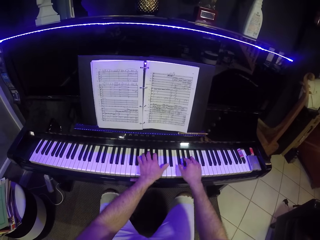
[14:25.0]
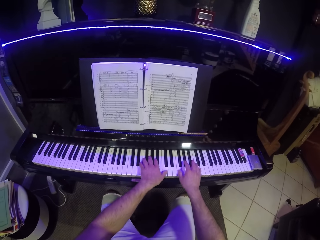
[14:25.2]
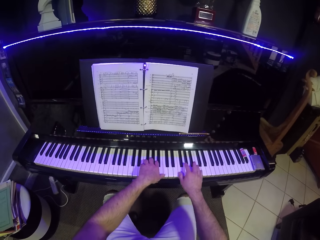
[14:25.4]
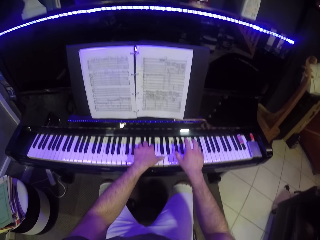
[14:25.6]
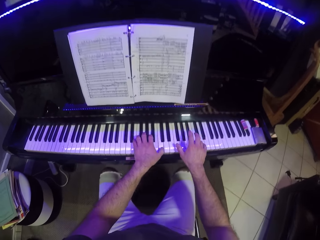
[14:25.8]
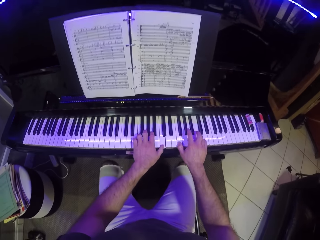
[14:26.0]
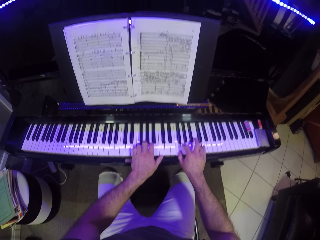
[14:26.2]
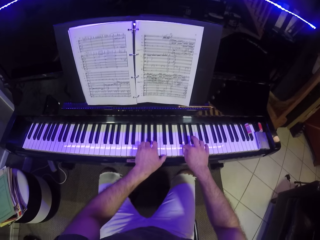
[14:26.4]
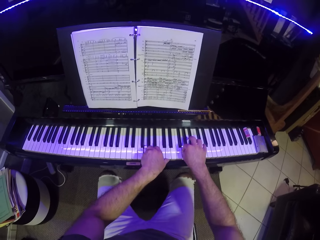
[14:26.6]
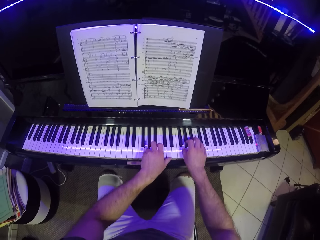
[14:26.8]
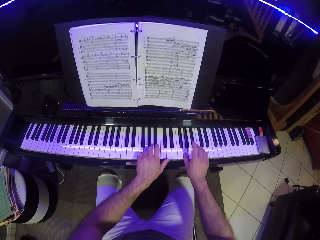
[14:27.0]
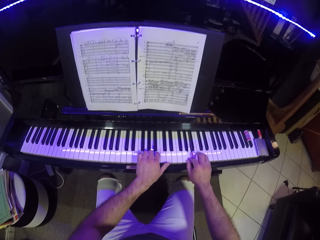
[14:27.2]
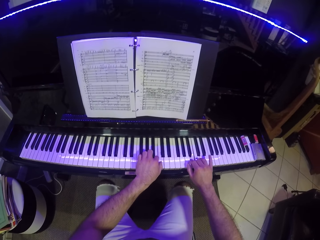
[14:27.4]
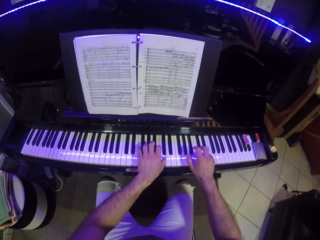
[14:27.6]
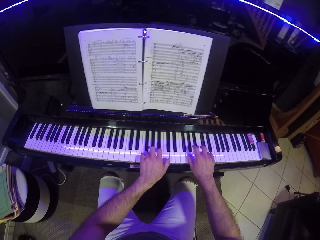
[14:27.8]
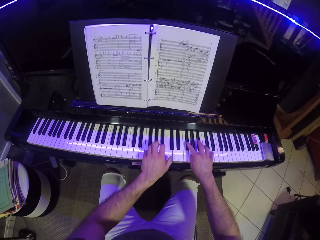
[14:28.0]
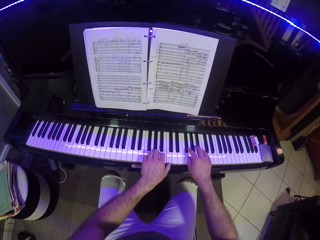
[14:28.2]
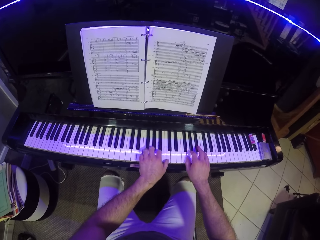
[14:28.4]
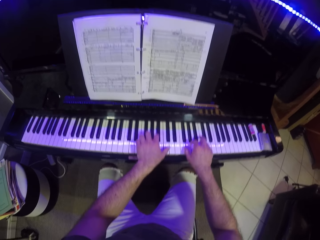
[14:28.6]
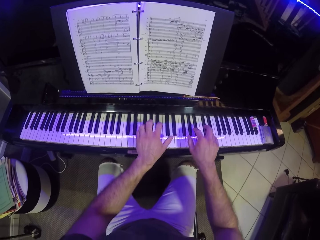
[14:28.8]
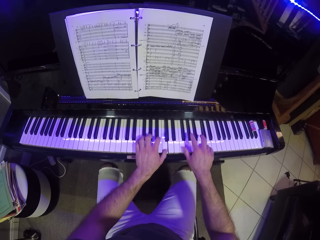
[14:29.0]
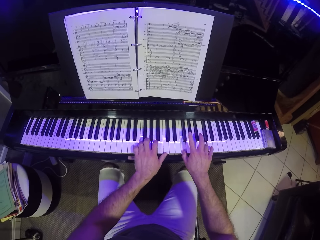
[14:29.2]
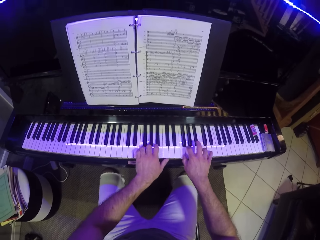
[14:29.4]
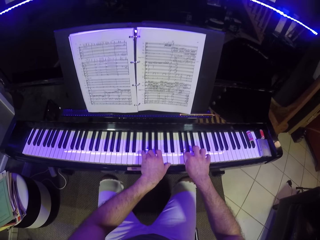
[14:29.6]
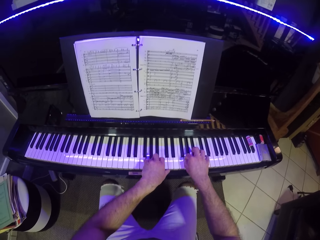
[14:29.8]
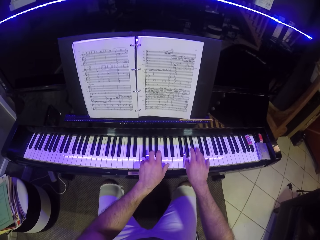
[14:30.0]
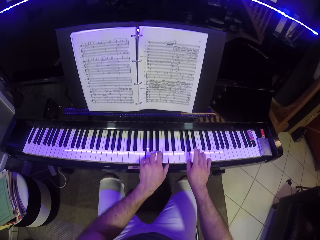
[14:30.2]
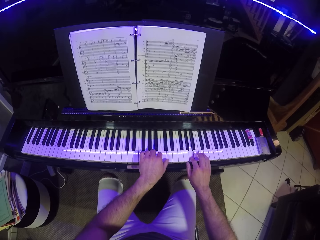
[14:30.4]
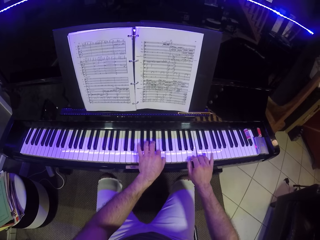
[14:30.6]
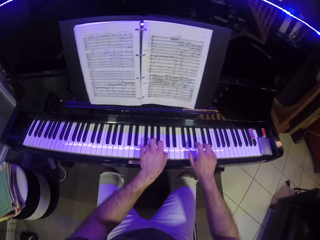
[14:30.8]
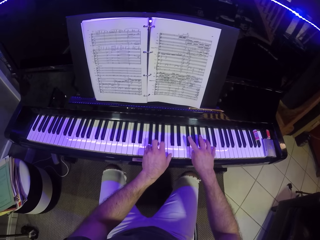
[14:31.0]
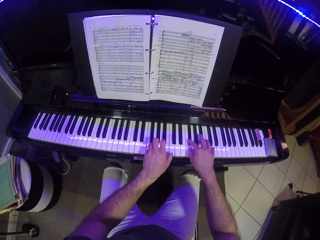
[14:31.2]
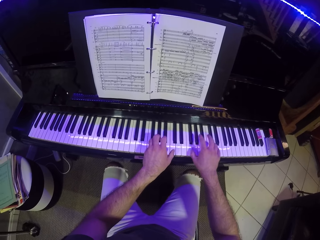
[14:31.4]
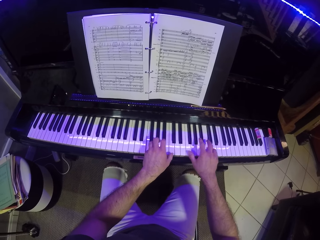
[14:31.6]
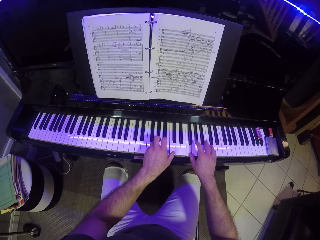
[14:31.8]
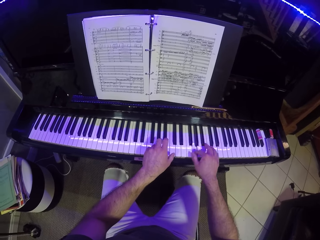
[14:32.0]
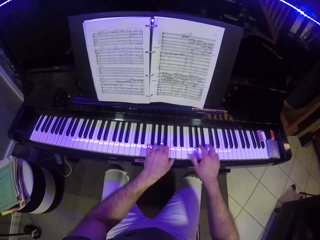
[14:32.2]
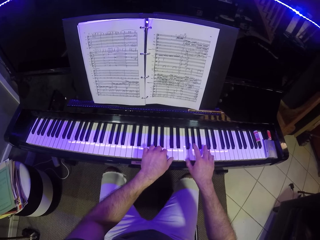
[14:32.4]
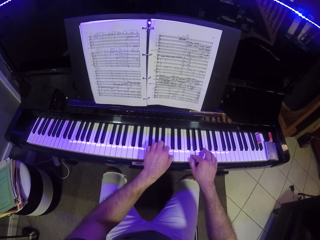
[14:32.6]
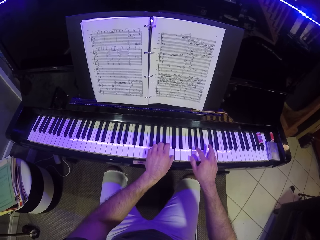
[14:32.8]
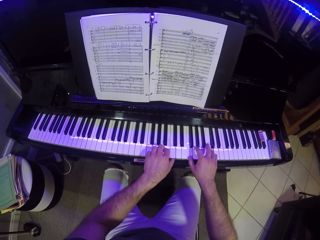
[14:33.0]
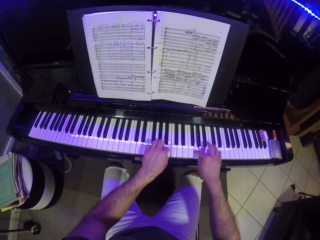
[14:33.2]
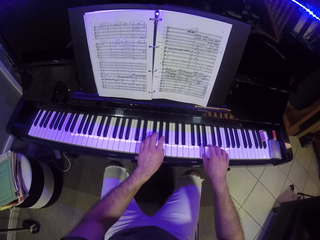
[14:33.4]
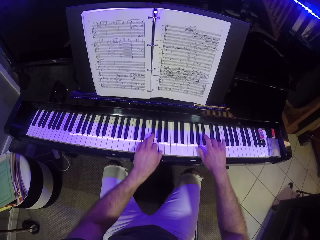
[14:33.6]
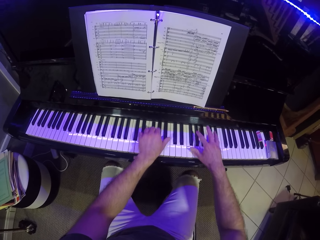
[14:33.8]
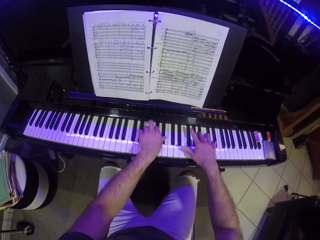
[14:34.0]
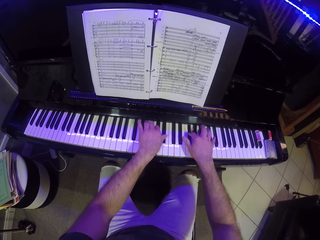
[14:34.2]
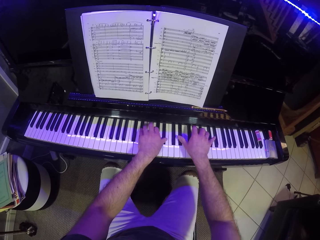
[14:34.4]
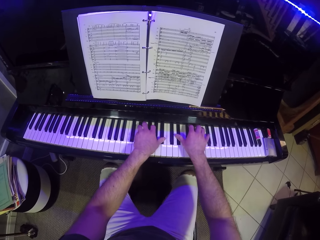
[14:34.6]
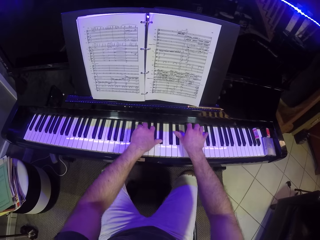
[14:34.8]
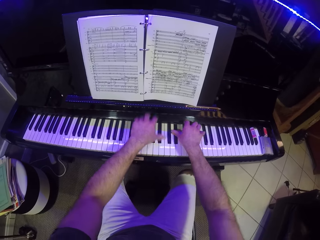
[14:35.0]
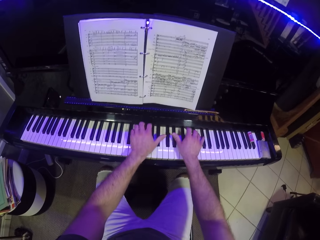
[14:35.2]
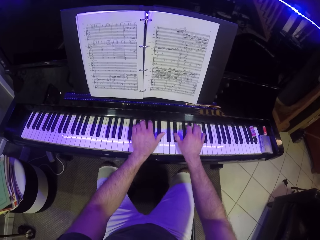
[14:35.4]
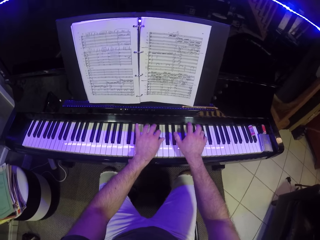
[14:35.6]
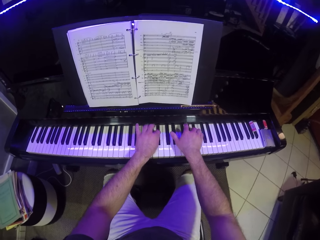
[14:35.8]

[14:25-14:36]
The camera wearer plays the piano with both hands.

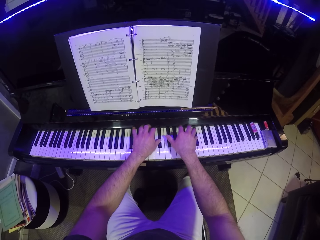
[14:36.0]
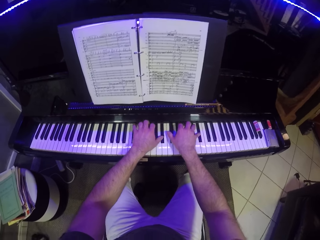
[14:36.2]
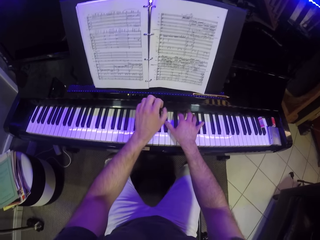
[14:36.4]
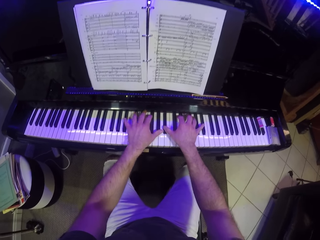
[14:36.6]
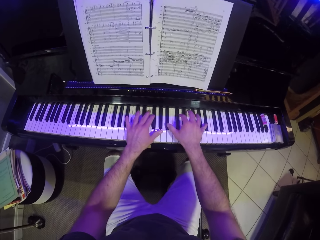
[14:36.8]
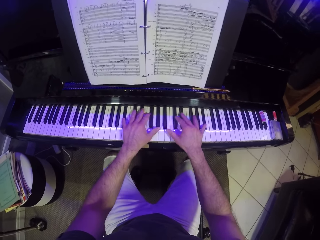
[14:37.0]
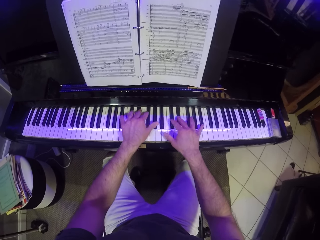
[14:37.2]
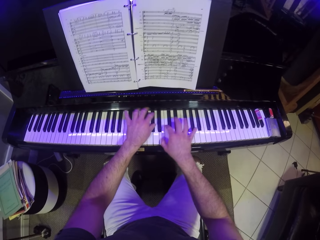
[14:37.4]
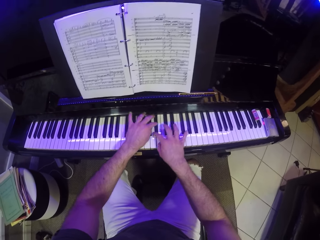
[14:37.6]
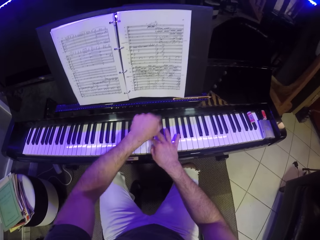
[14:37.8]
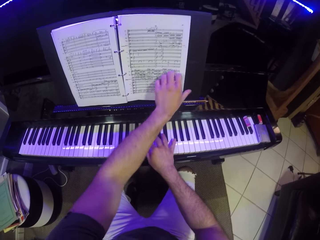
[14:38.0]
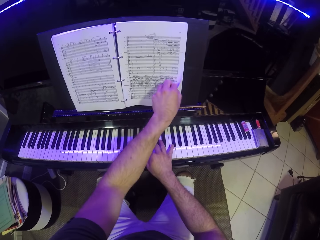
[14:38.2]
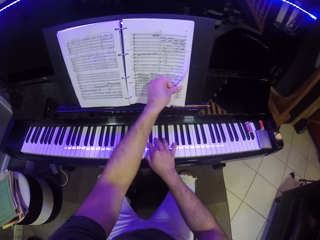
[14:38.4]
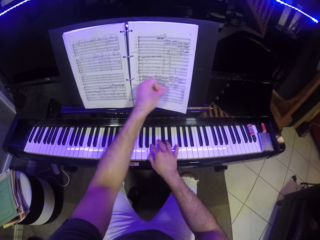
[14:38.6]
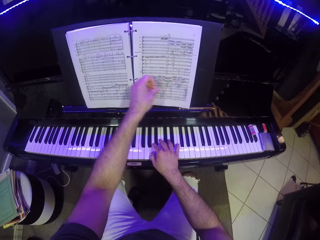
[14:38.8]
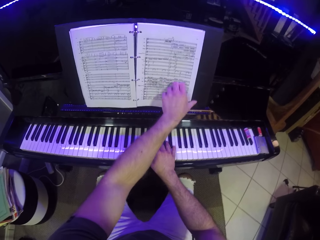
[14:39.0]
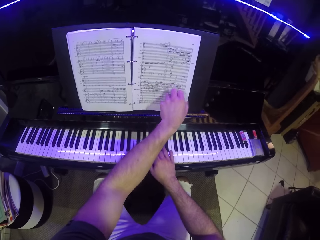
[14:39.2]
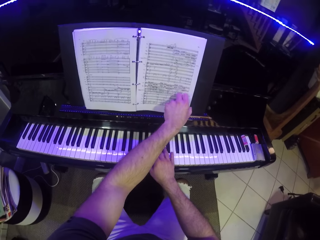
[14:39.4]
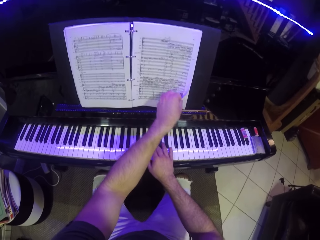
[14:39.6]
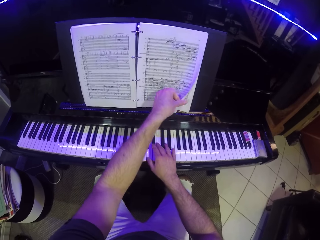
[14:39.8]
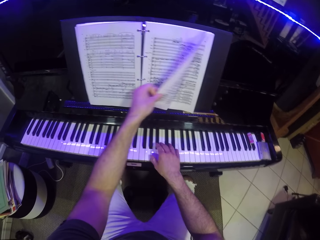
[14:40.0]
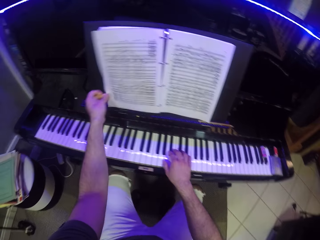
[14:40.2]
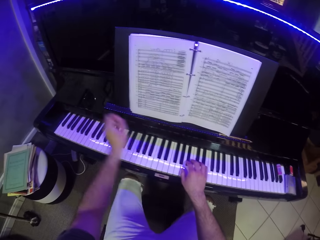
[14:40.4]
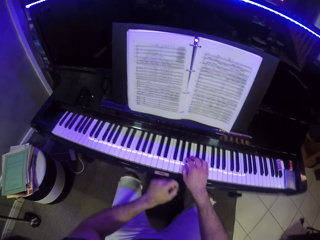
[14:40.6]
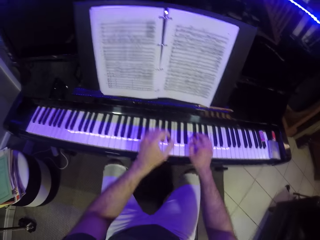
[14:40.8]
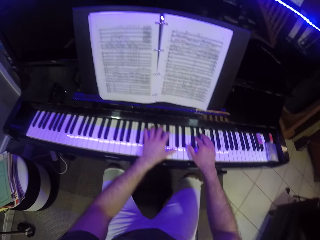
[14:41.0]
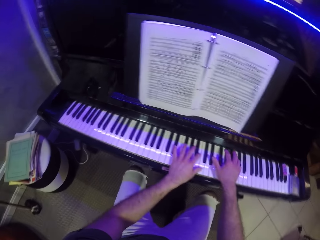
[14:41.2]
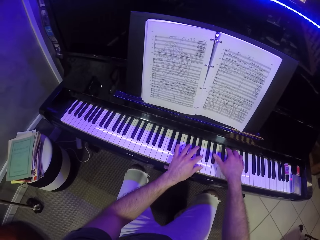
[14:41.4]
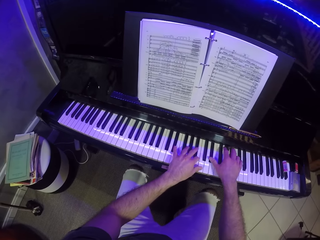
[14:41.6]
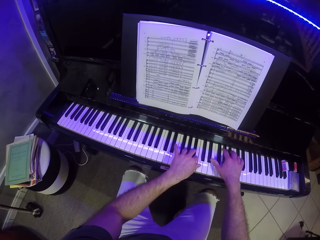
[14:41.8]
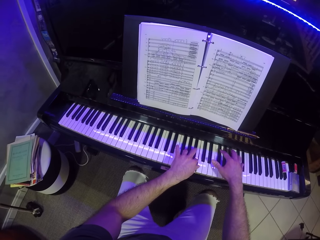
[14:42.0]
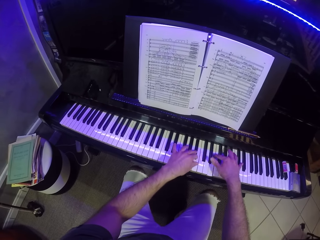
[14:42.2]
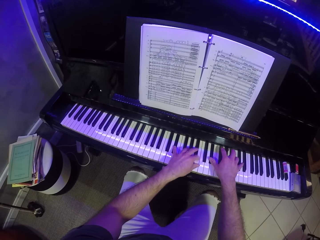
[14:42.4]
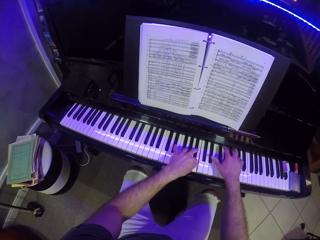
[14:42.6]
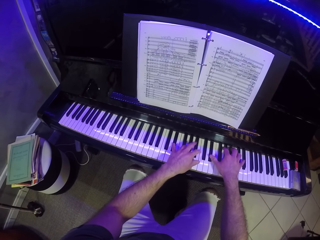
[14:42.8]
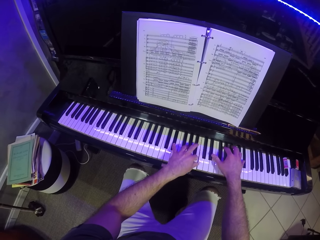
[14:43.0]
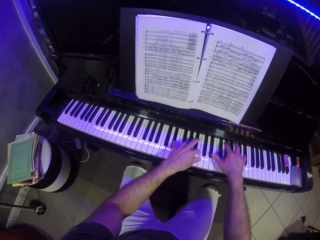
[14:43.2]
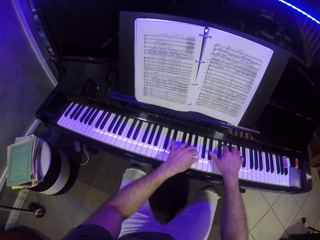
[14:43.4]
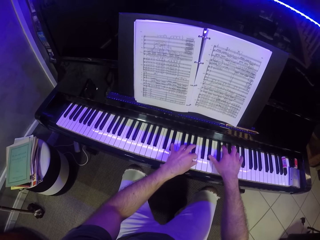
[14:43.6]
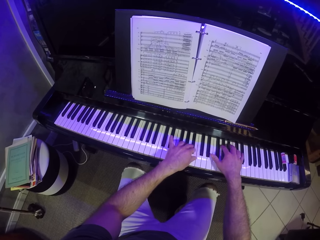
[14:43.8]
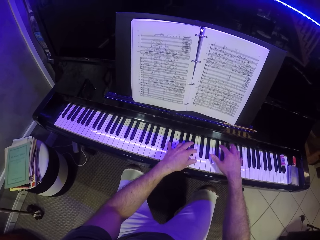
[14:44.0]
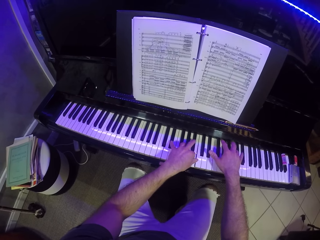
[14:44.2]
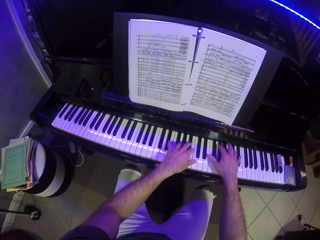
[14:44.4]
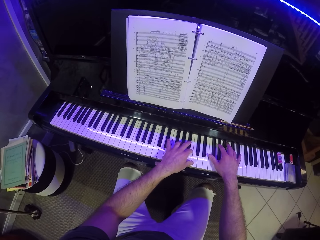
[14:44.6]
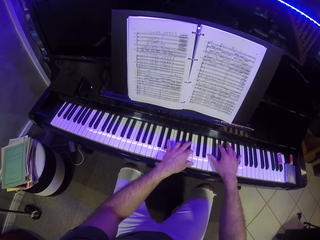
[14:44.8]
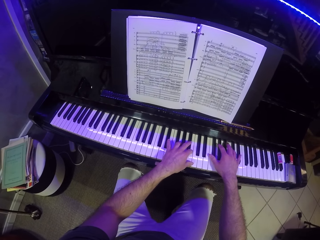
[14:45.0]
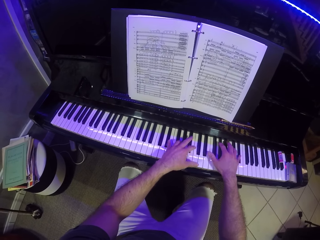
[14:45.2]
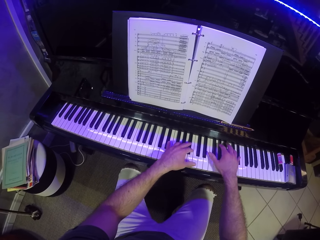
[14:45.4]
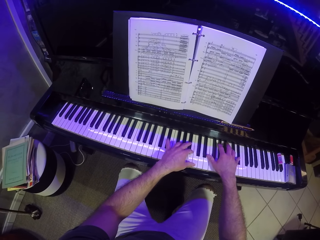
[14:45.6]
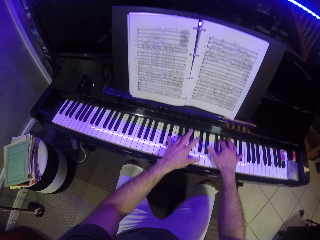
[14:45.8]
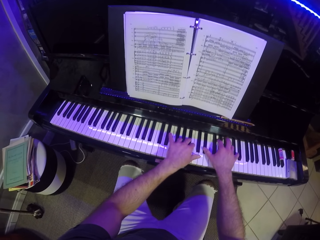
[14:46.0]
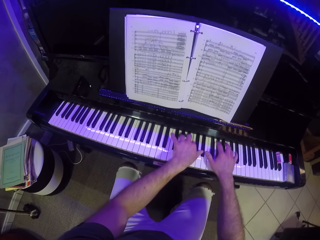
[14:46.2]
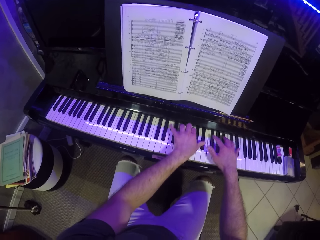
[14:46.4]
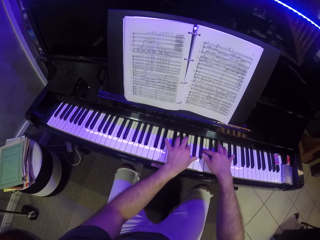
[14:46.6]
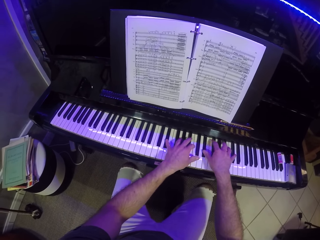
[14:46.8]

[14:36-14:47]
The camera wearer flips the music book on the piano with his left hand. He plays the piano with both hands.
